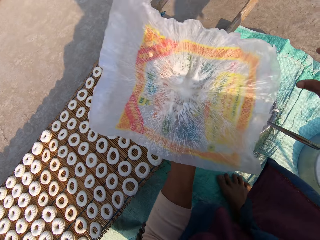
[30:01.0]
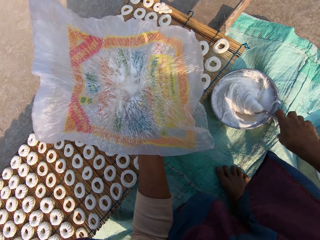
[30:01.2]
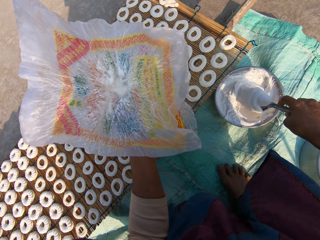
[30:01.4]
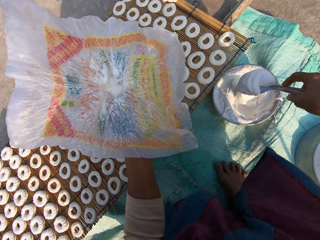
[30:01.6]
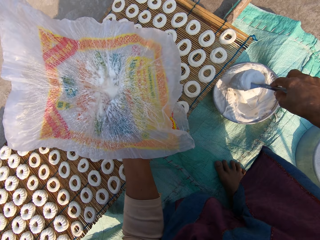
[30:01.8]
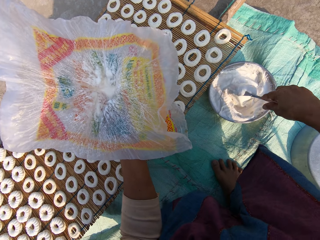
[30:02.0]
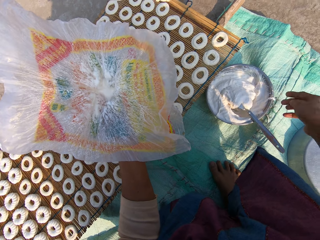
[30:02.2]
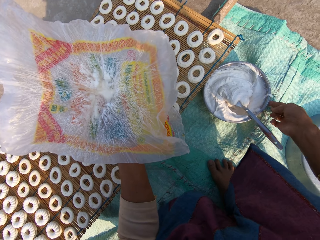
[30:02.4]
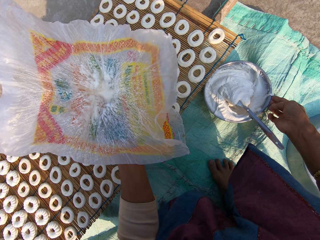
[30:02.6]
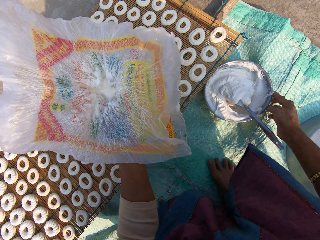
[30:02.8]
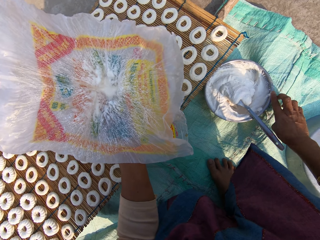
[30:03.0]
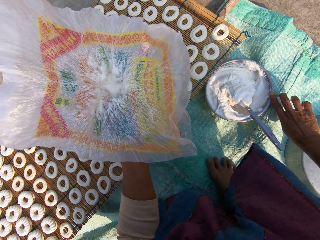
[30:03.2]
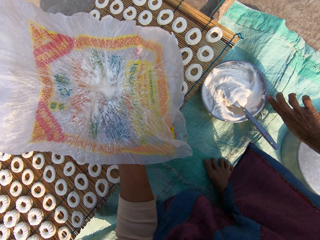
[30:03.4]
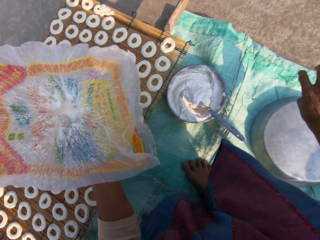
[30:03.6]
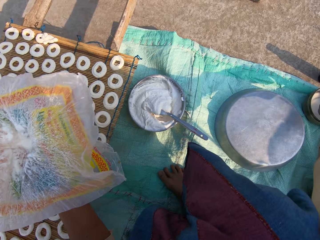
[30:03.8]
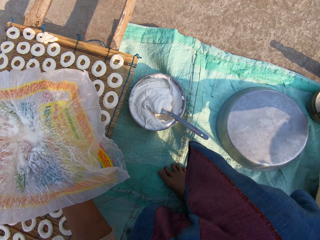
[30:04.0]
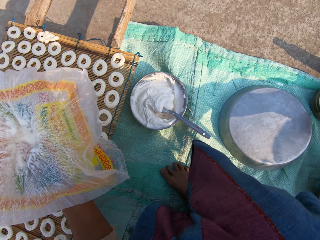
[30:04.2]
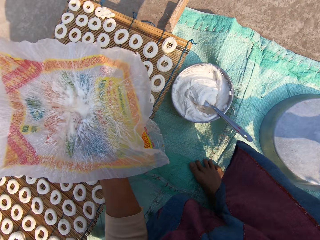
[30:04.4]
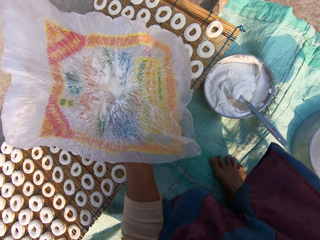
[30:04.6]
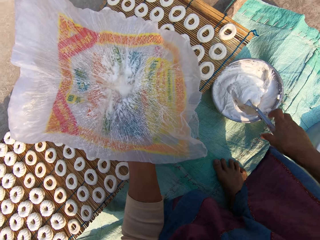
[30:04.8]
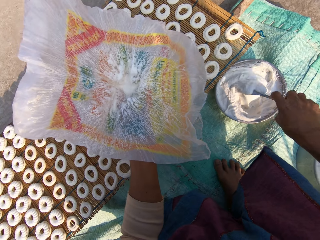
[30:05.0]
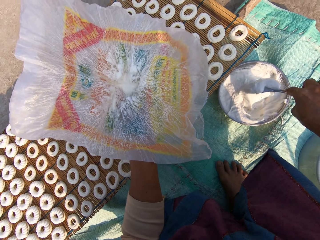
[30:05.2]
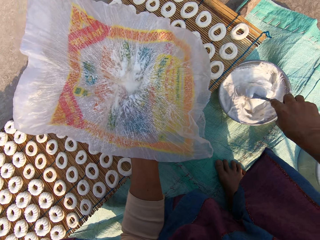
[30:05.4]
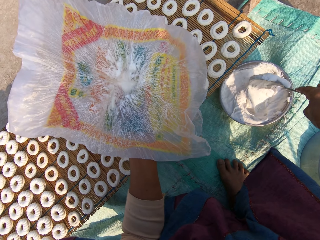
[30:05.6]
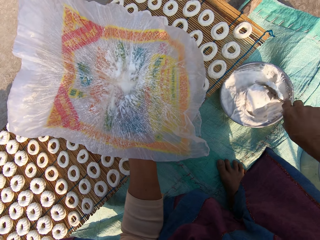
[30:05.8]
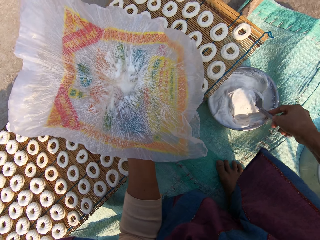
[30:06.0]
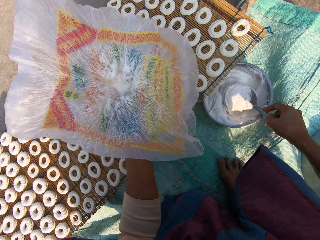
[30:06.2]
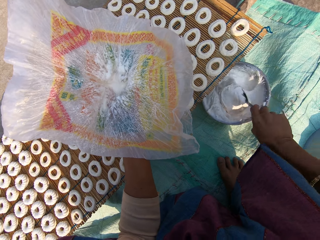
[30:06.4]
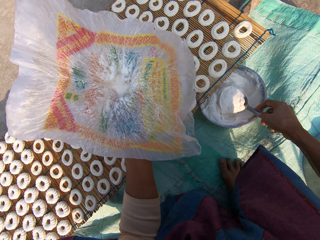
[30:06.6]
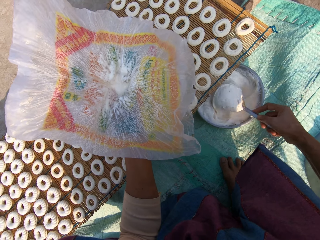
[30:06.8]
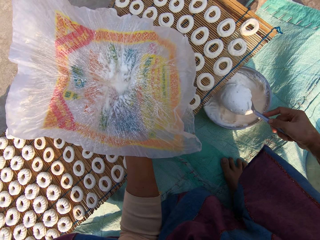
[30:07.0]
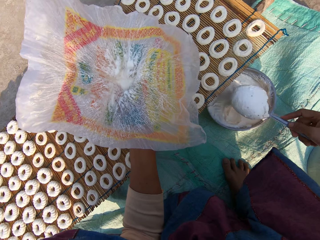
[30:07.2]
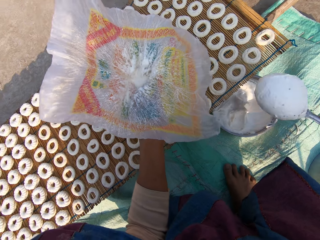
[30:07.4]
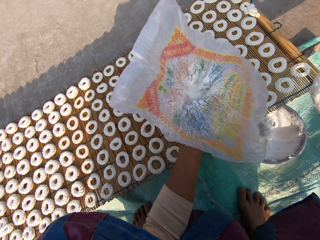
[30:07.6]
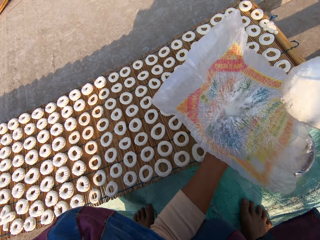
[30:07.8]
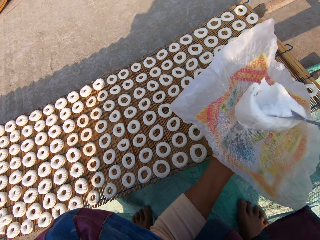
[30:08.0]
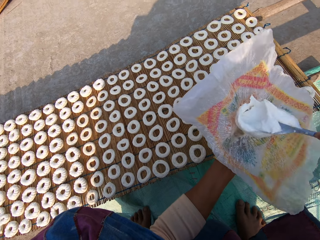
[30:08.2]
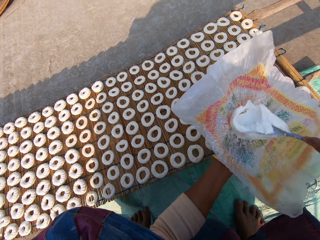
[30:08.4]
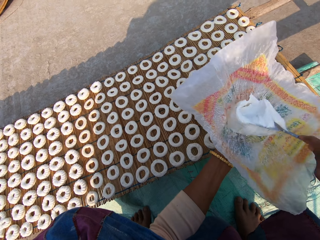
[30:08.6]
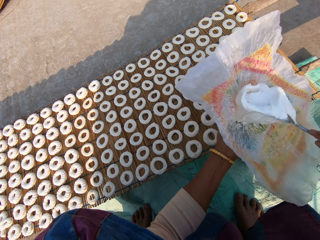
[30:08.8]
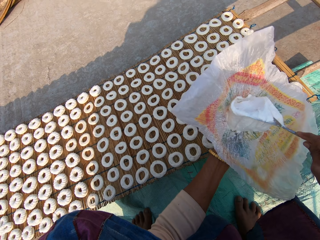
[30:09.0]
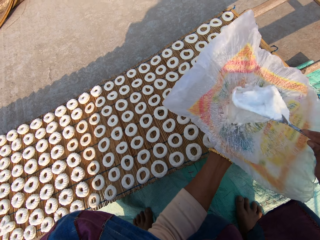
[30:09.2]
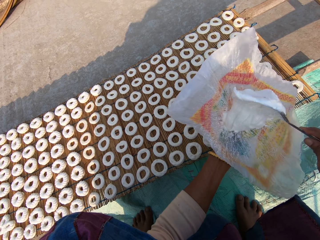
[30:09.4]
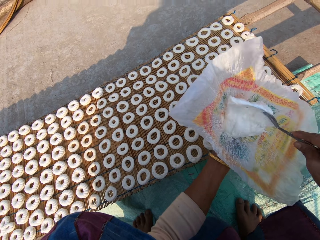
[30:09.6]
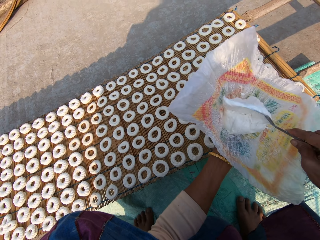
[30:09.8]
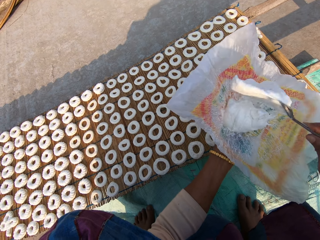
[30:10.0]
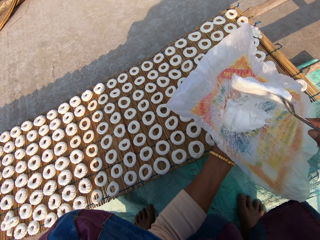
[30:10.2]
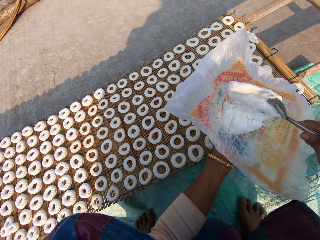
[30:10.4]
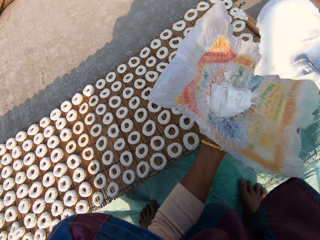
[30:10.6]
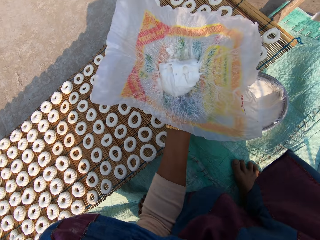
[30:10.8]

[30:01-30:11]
The camera wearer holds the paper or plastic bag with the left hand. They scoop flour from the side of the steel bowl. They take flour from the steel bowl with the spoon. They put the flour in the plastic bag.

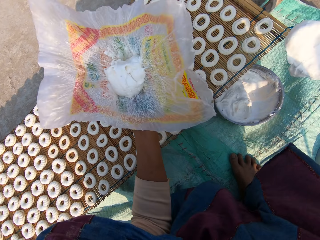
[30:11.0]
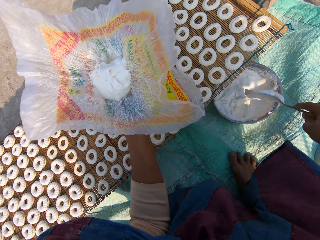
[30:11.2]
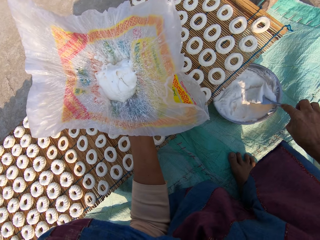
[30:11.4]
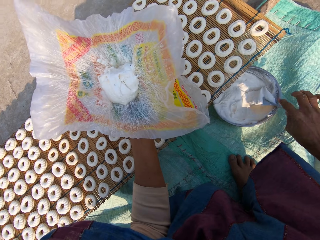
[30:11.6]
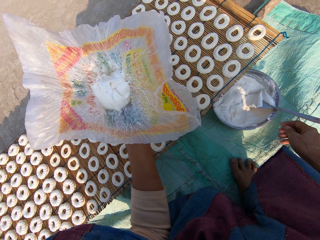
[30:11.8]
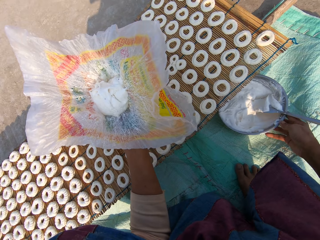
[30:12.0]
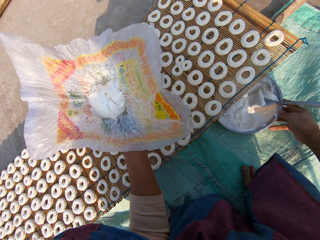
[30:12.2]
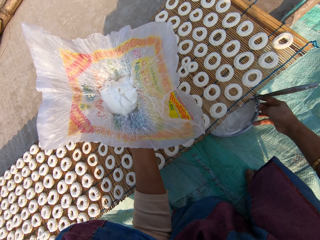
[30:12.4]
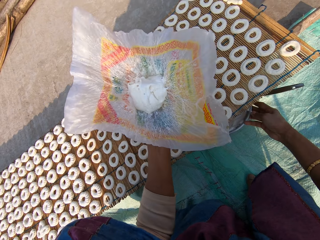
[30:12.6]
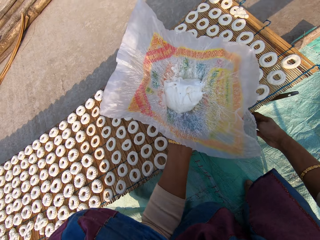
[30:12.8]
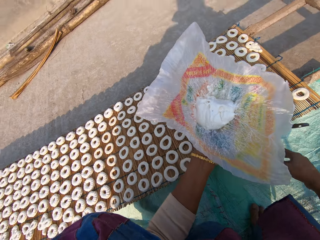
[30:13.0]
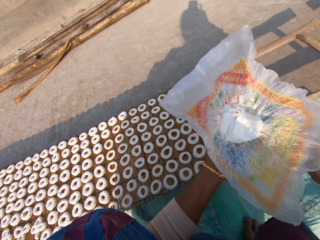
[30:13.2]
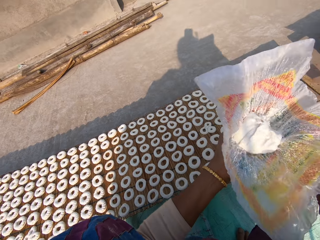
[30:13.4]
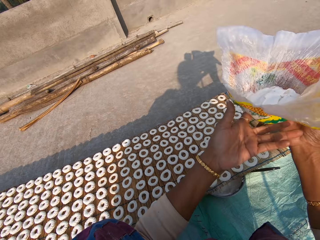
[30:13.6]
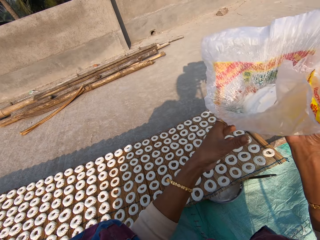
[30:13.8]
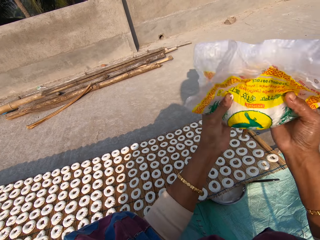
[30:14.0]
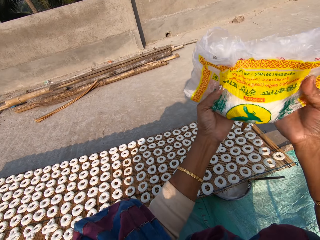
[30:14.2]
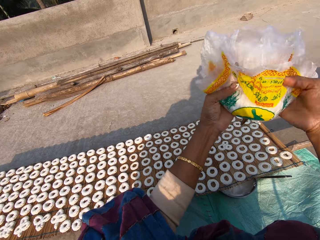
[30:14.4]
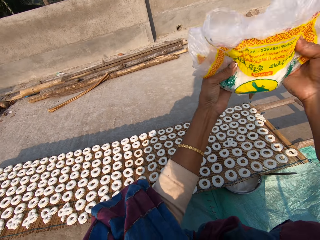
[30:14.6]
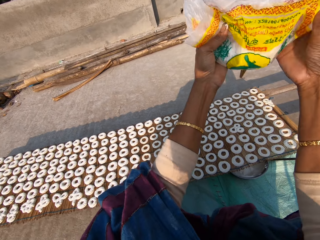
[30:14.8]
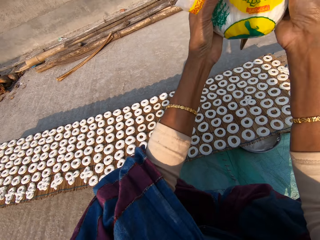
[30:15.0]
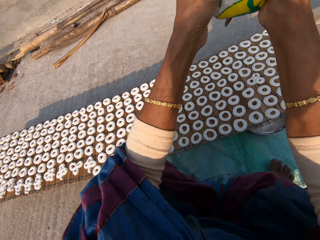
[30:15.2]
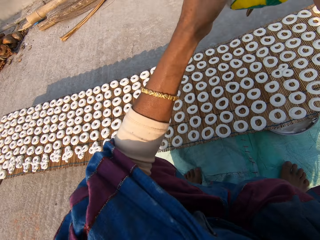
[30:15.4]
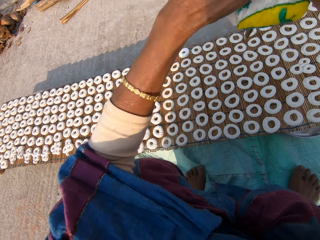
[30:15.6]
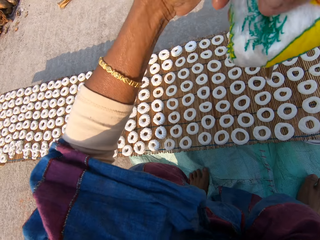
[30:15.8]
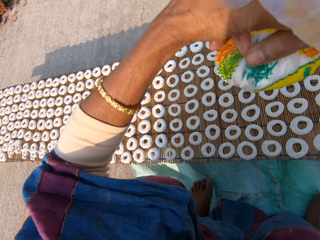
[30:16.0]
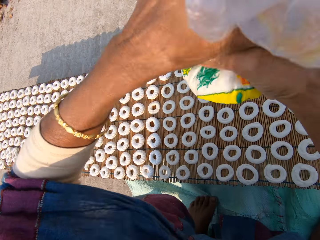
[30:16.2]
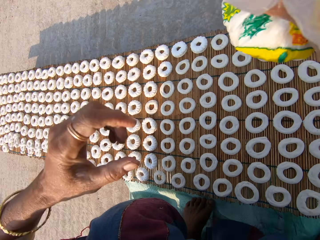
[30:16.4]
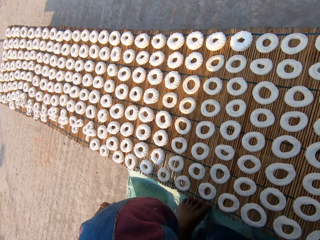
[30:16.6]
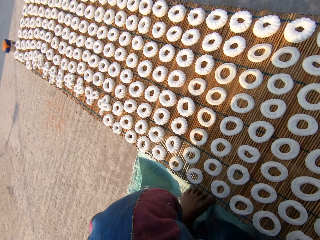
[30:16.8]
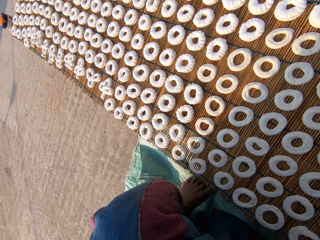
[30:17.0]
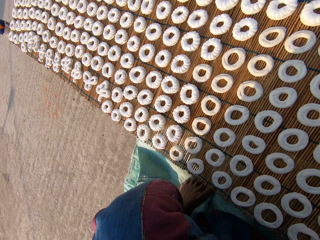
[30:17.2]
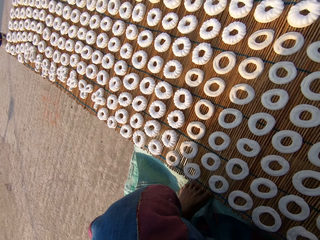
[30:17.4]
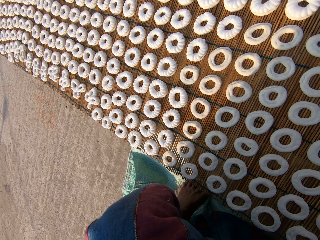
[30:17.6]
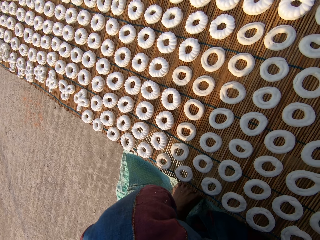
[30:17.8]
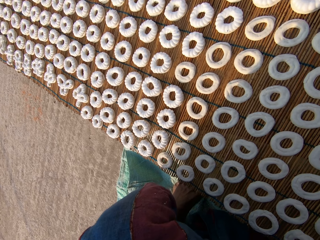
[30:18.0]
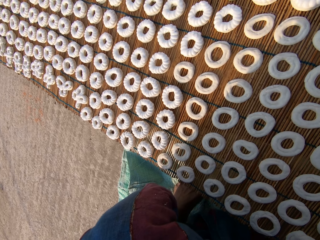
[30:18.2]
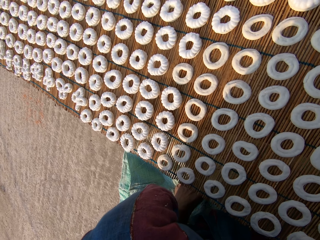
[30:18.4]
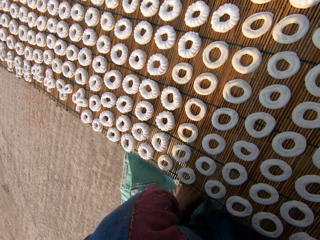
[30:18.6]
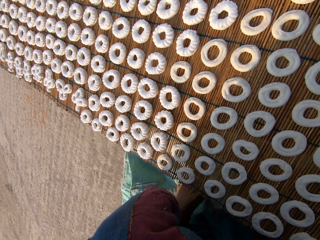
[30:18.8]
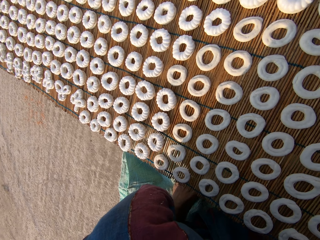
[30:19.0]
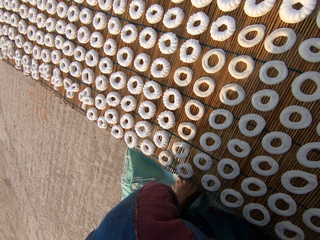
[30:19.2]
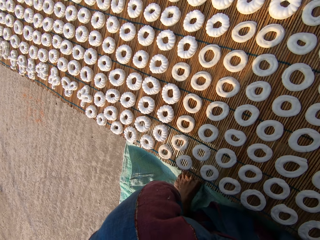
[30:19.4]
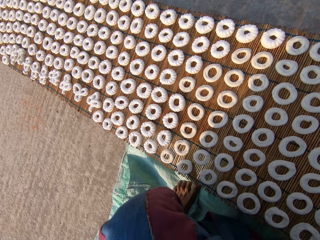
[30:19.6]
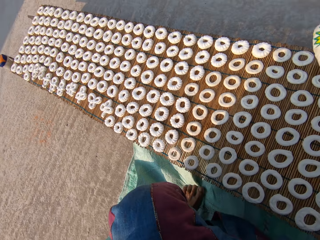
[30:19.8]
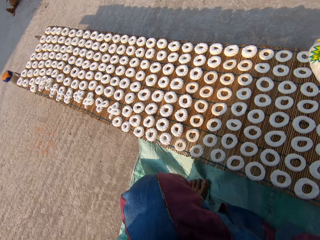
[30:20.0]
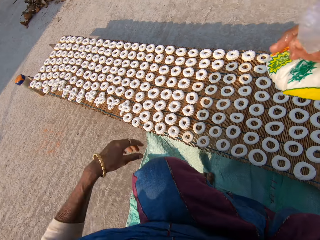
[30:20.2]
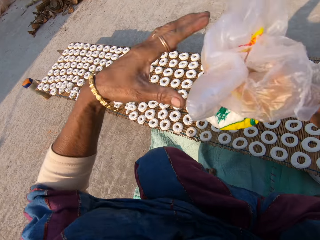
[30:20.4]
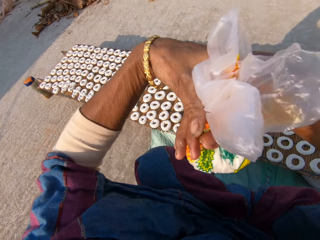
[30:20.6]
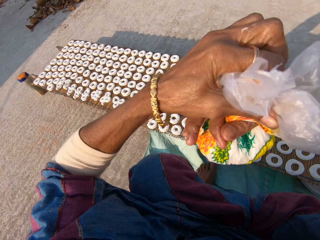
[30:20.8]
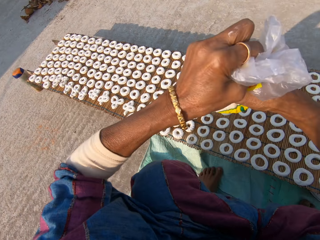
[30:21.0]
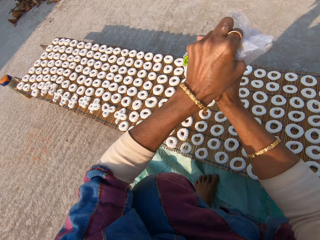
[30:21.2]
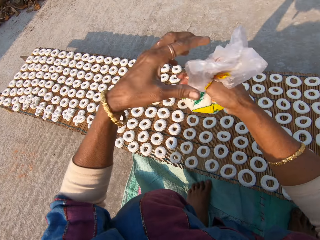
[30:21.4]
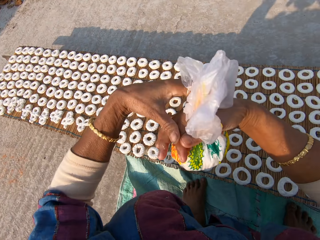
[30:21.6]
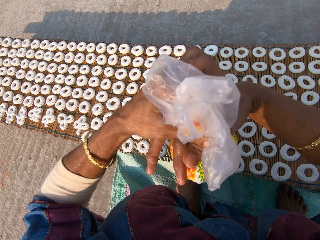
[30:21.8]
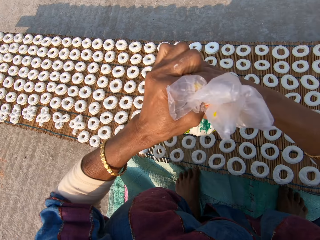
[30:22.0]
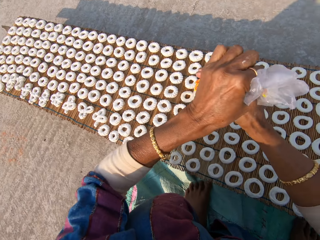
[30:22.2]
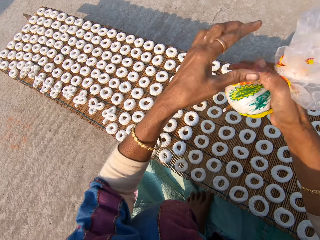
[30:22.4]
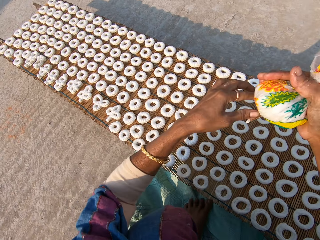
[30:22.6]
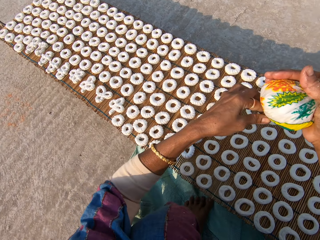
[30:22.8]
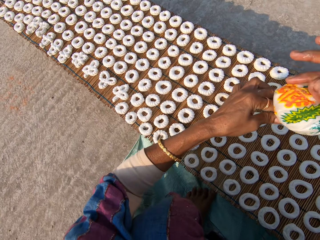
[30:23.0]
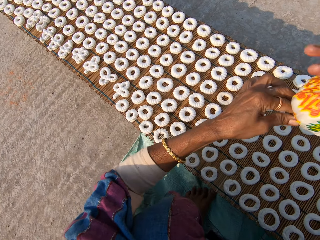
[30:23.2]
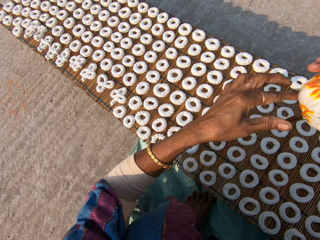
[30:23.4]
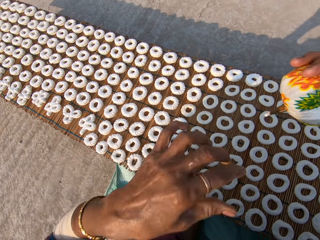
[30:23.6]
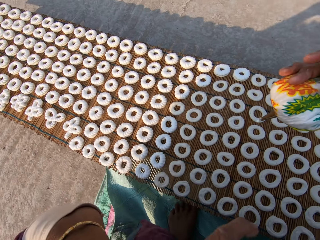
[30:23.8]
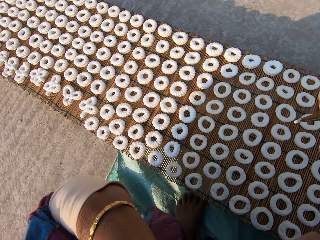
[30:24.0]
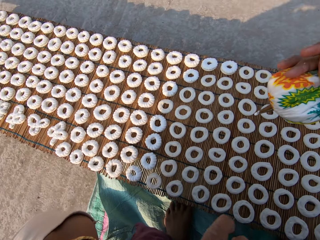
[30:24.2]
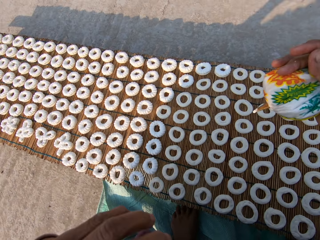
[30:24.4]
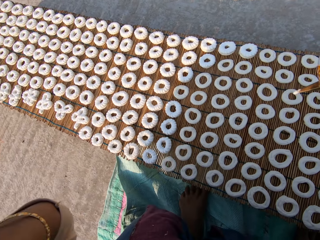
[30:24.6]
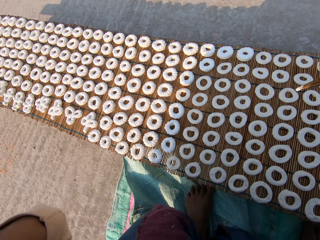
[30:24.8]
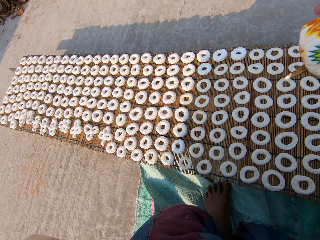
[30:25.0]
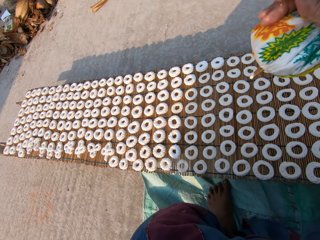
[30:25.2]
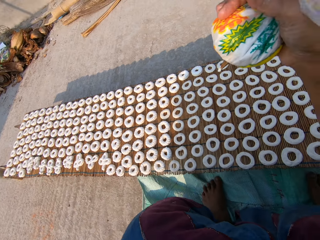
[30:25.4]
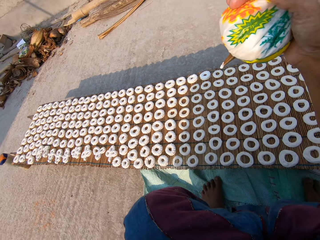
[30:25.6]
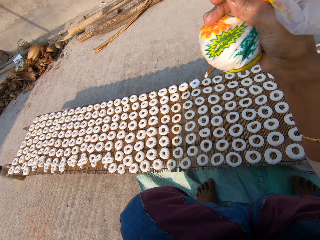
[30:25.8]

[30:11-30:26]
The camera wearer drops the spoon on the steel bowl. They push the steel bowl under the mat. They fold the plastic bag. They stare at the donuts on the table. They tighten the plastic bag. They apply flour paste from the plastic bag on another dough on the mat. They stare at the donuts on the table.
